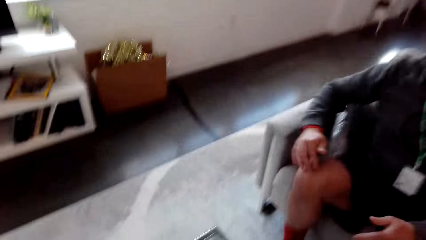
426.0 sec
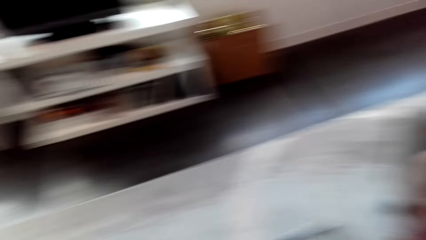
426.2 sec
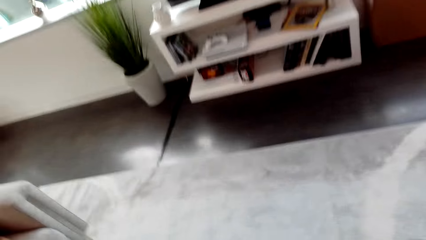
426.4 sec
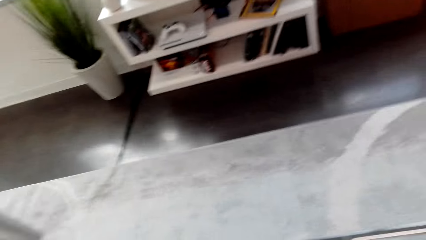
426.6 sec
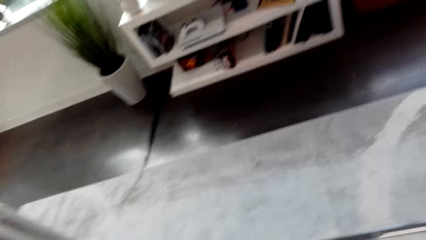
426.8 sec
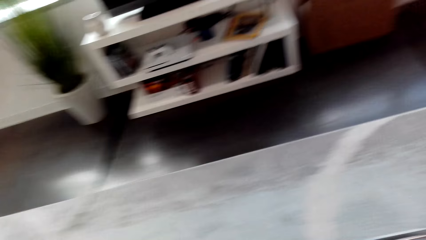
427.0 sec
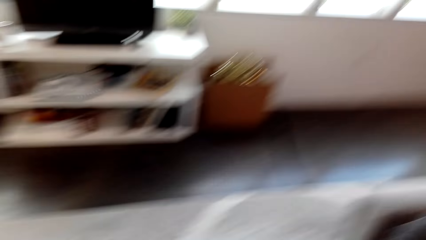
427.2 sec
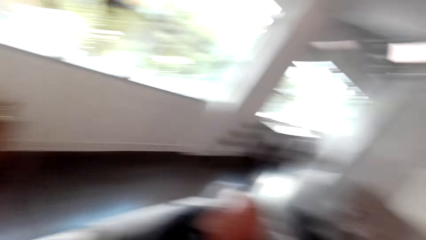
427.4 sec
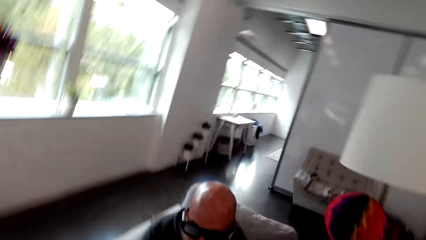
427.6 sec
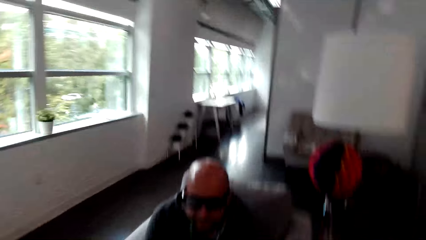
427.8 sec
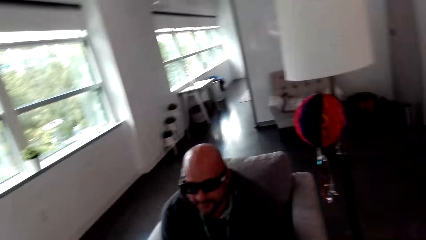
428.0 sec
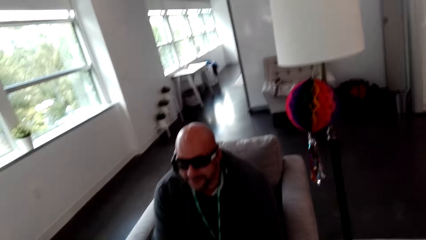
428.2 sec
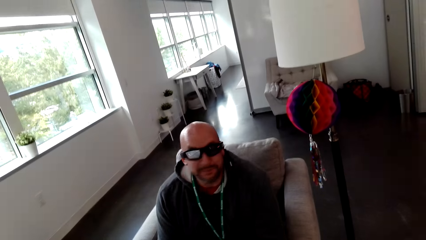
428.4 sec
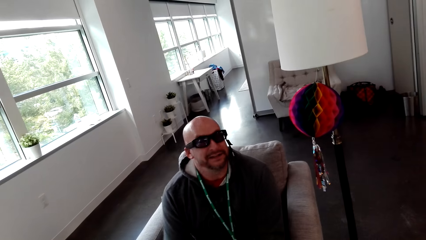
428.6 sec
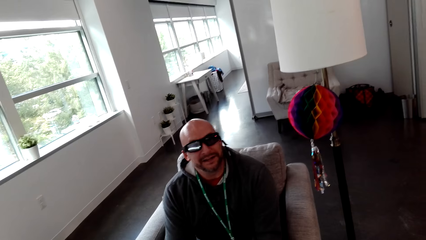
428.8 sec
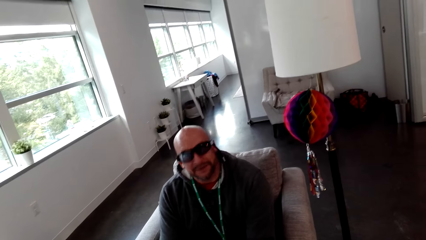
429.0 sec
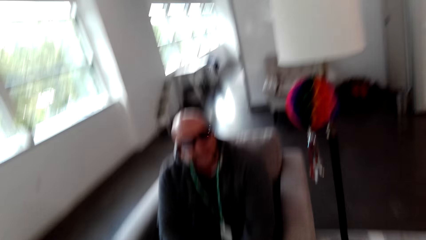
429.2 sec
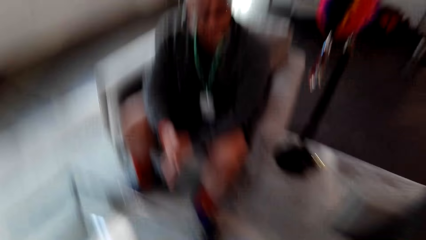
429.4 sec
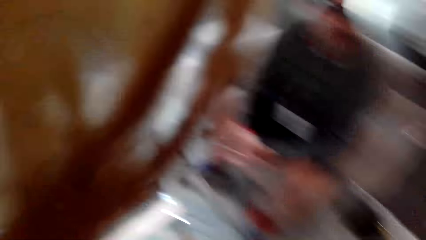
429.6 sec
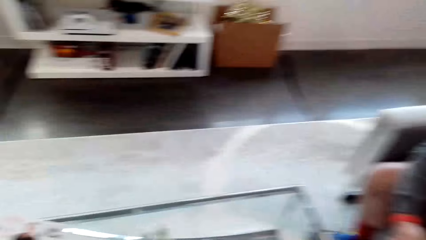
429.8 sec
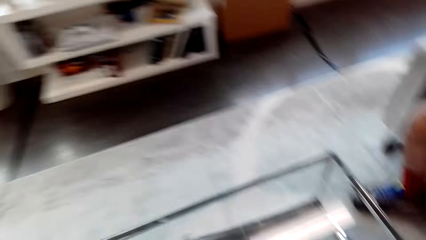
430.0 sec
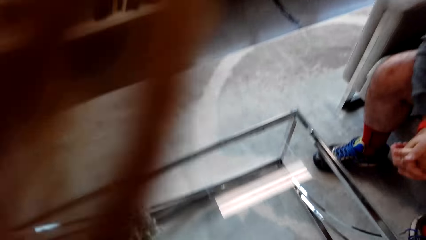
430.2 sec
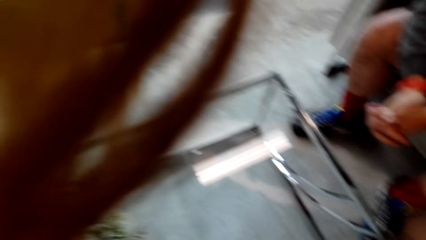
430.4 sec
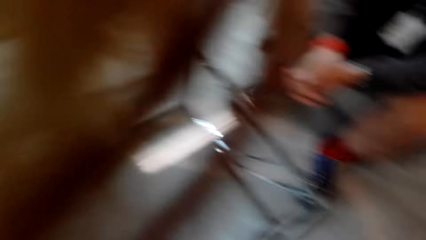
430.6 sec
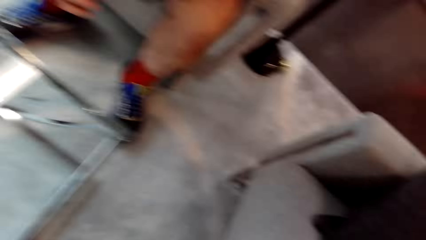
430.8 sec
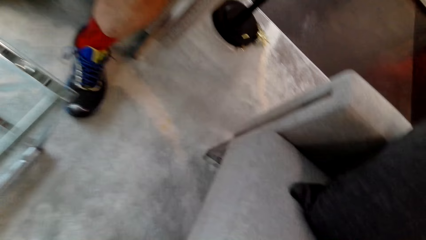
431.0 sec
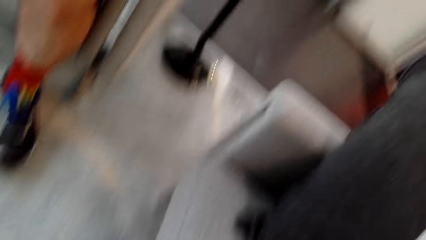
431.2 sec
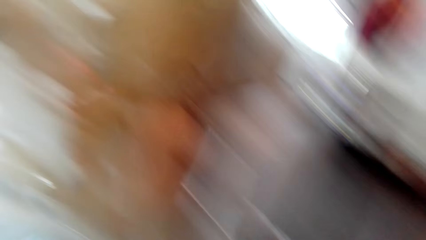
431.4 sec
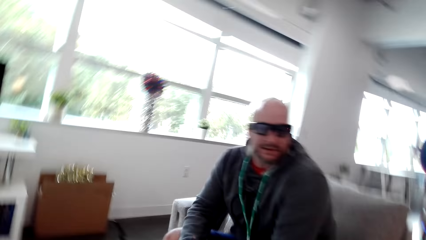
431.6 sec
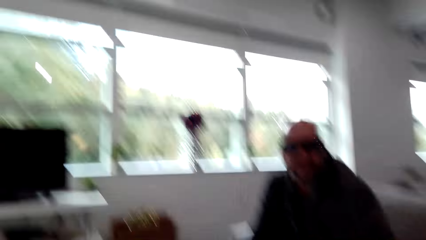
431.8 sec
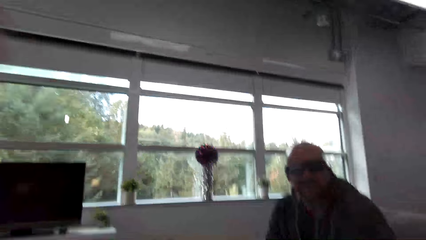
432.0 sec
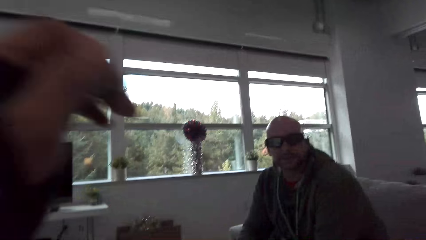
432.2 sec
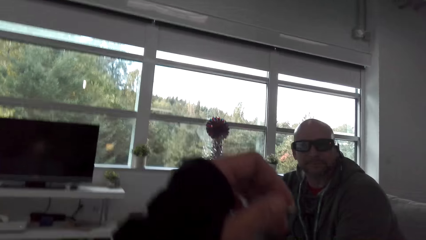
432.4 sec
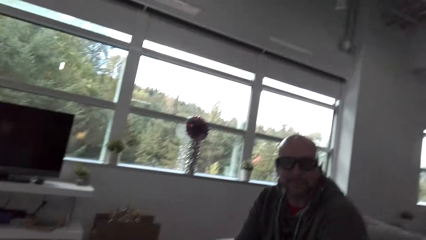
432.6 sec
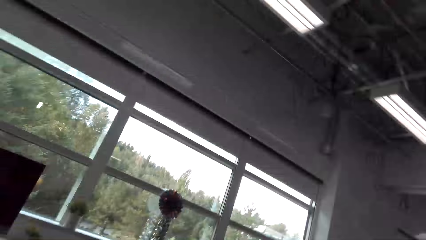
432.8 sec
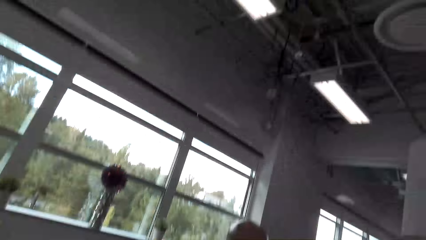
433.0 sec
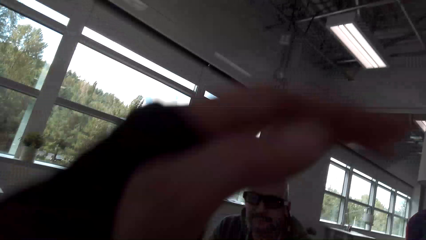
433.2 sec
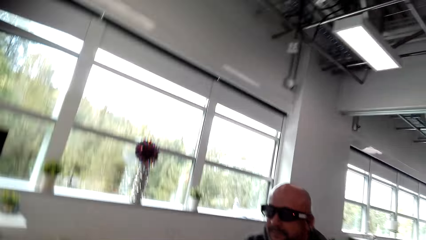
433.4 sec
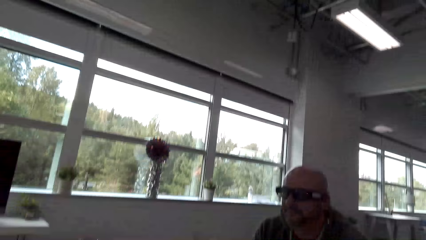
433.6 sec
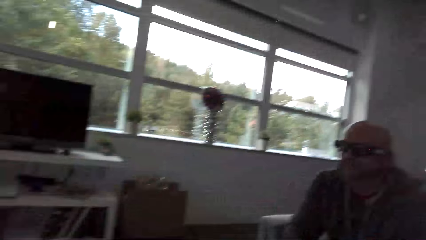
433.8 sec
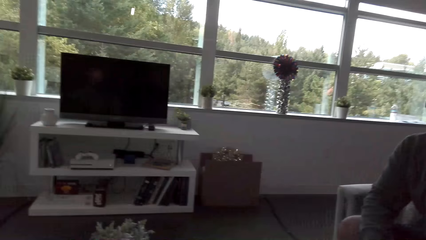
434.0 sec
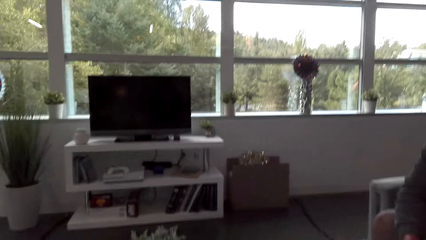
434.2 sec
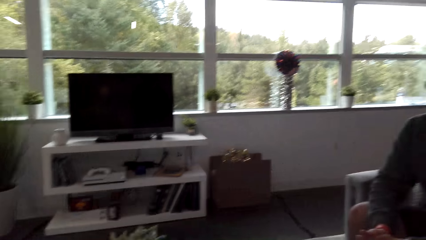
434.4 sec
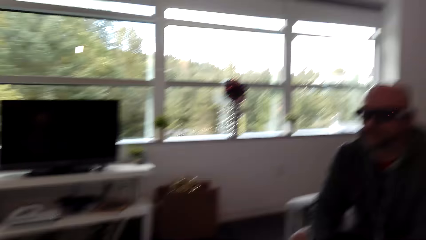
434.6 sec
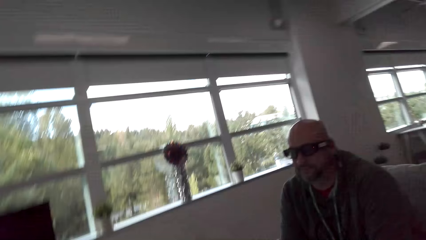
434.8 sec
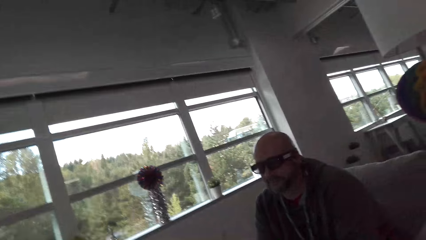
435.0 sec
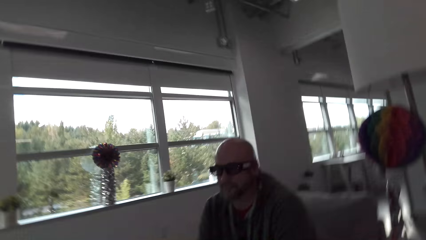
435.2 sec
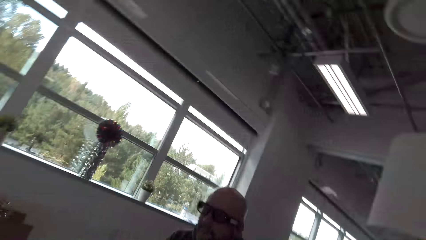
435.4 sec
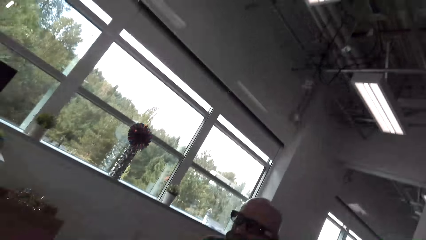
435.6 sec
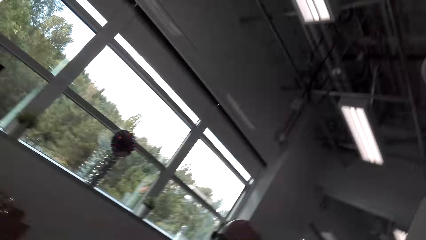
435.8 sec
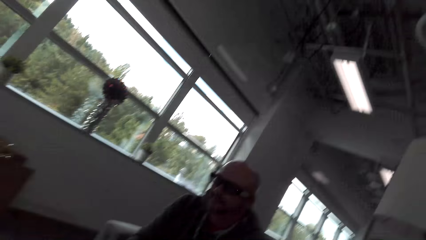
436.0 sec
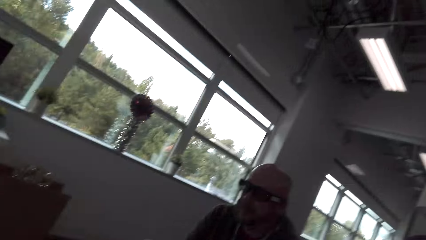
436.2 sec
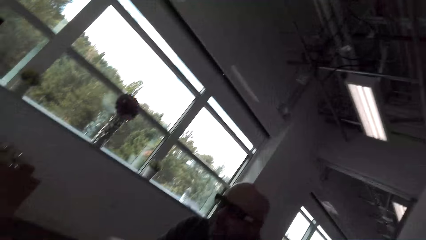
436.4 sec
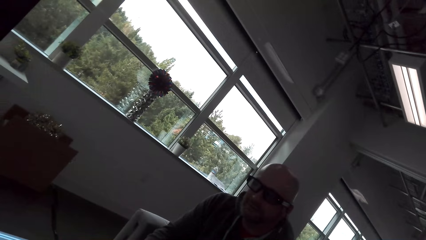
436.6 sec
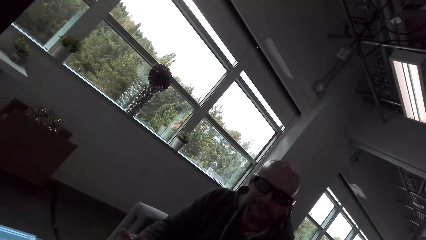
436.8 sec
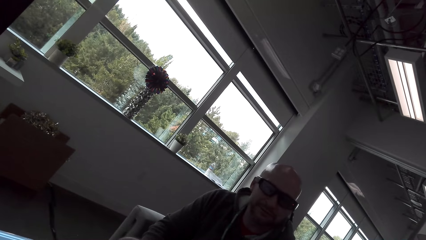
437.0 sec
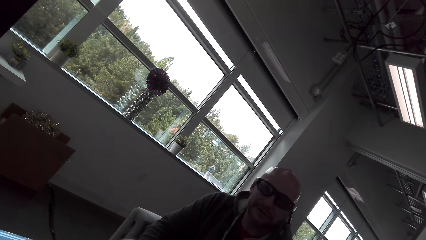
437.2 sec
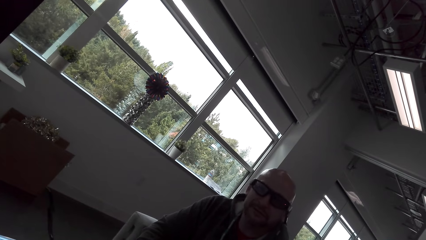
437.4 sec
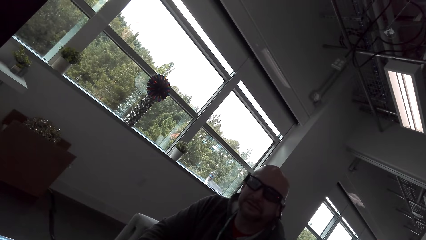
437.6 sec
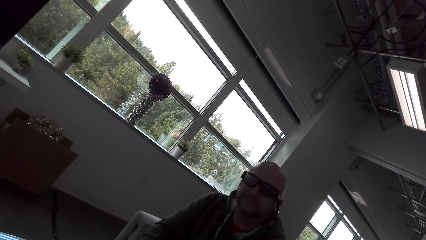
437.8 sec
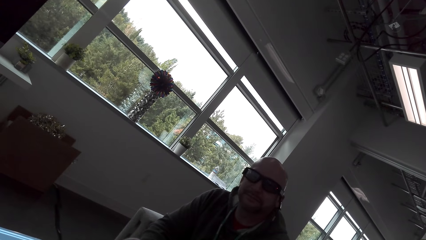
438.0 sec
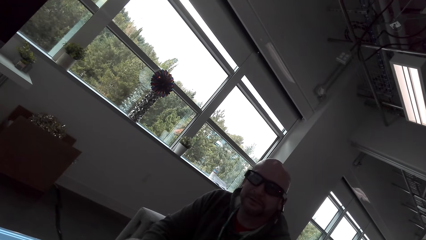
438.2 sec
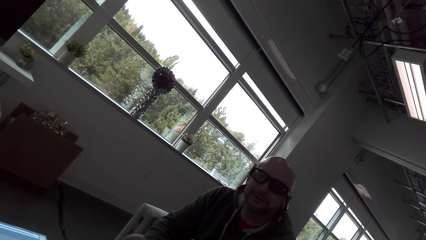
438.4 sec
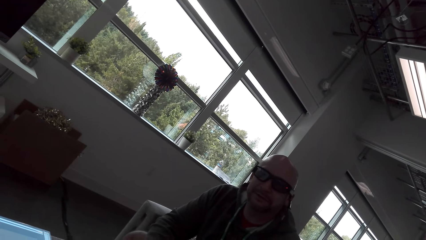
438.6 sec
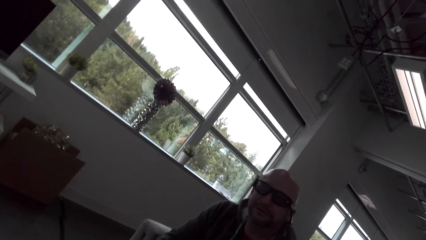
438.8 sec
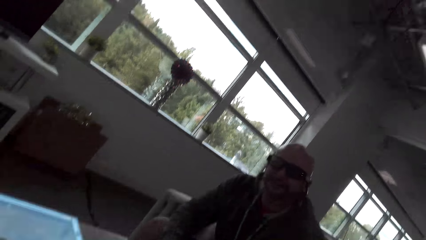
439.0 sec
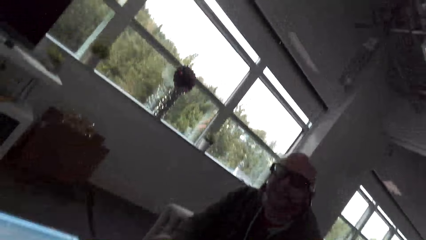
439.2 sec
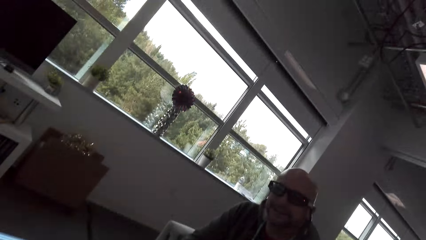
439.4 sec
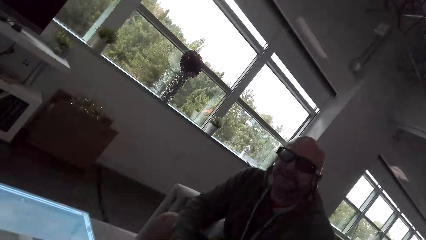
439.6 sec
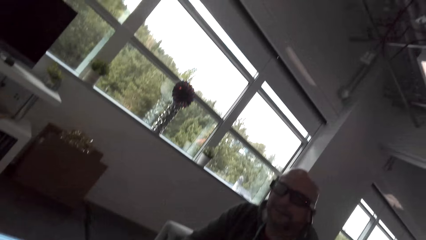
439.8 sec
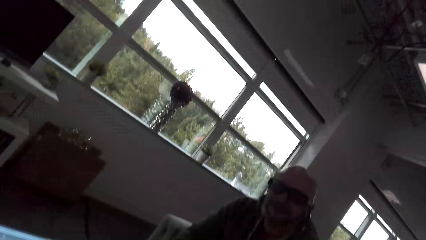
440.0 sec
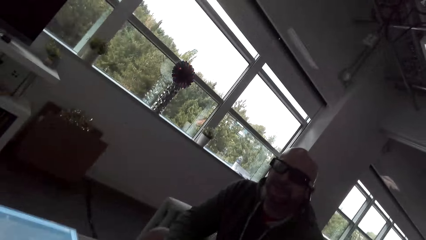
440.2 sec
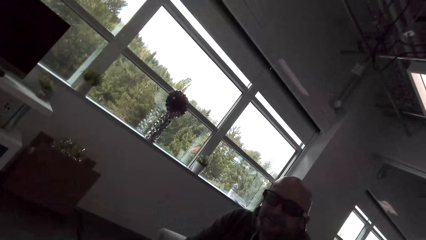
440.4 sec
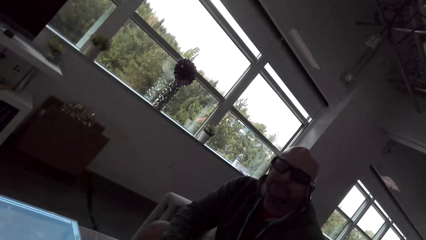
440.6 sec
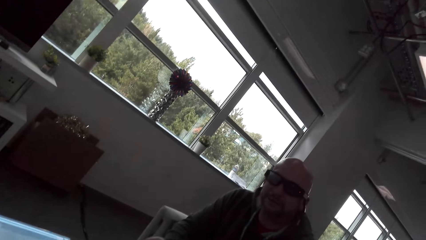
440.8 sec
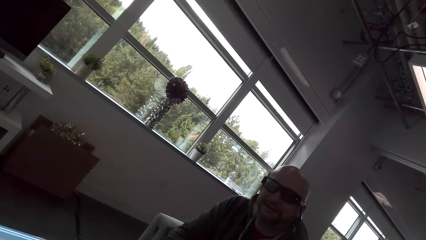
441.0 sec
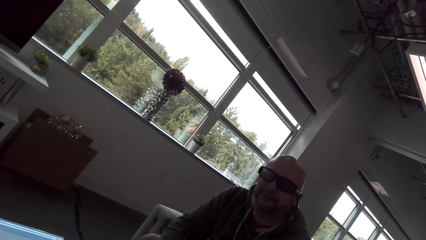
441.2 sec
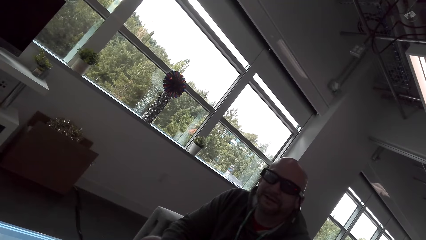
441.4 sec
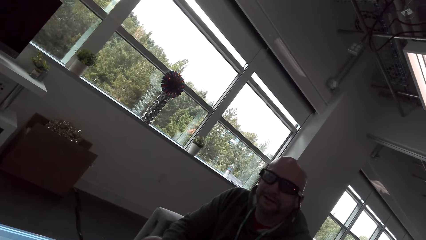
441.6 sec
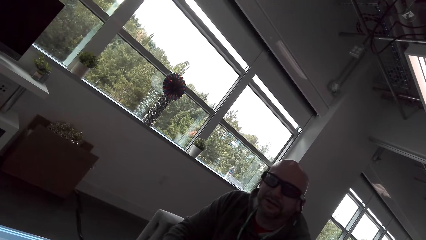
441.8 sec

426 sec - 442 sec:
The camera wearer moves her hands. She converses with a man.
